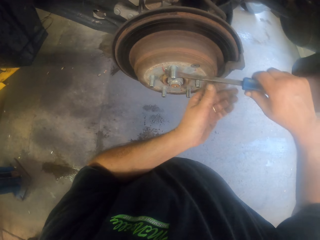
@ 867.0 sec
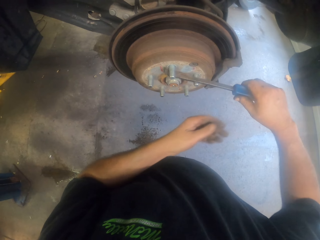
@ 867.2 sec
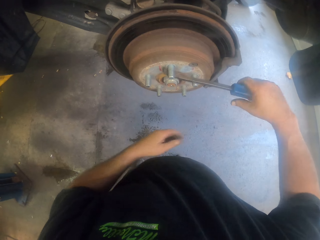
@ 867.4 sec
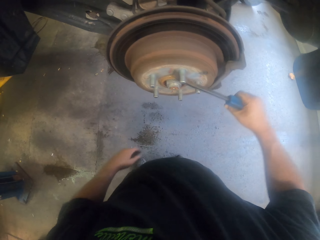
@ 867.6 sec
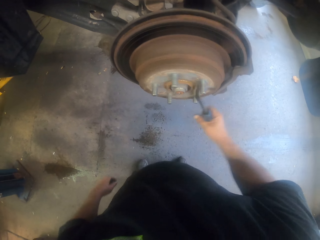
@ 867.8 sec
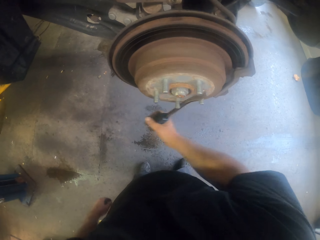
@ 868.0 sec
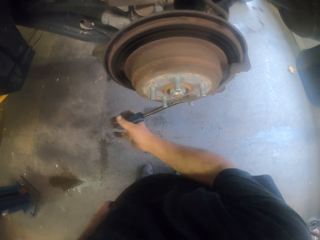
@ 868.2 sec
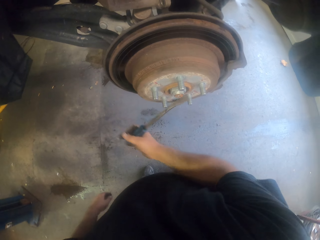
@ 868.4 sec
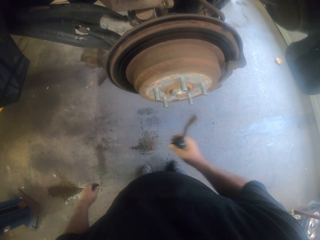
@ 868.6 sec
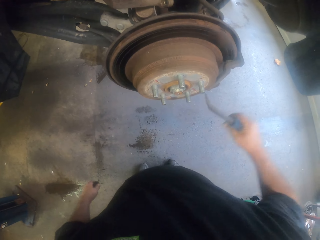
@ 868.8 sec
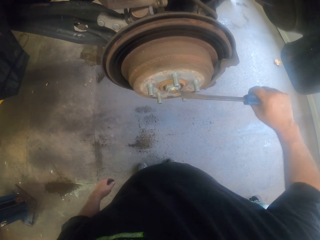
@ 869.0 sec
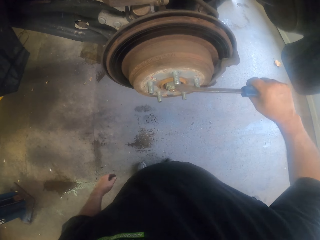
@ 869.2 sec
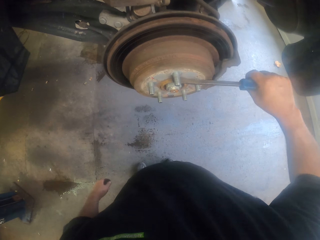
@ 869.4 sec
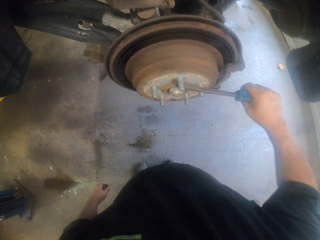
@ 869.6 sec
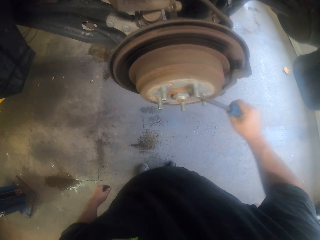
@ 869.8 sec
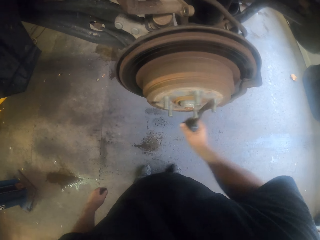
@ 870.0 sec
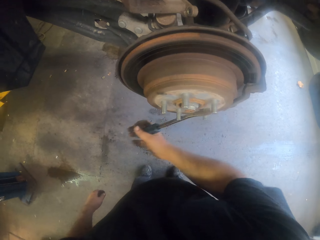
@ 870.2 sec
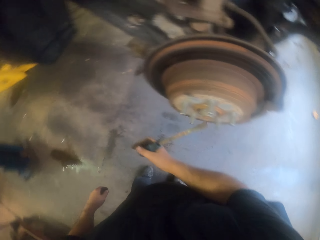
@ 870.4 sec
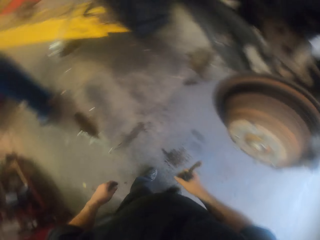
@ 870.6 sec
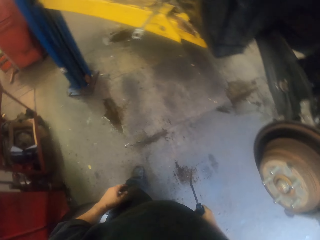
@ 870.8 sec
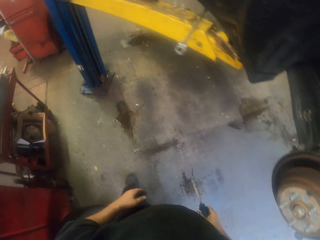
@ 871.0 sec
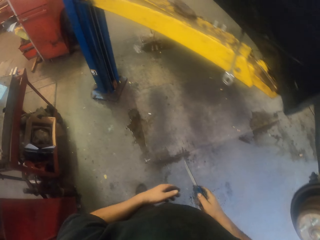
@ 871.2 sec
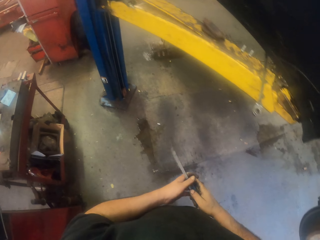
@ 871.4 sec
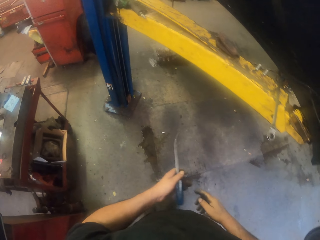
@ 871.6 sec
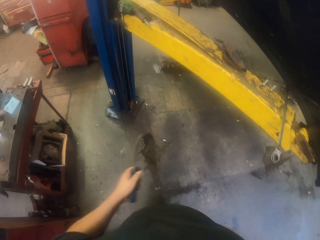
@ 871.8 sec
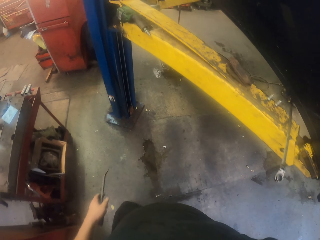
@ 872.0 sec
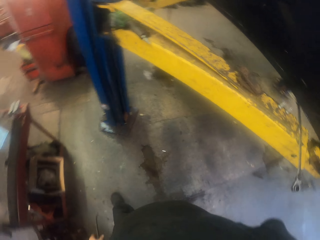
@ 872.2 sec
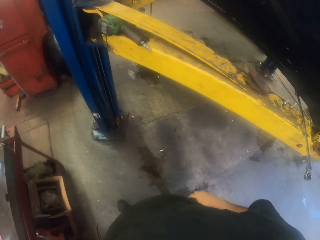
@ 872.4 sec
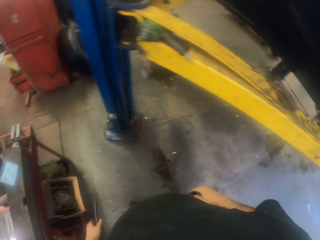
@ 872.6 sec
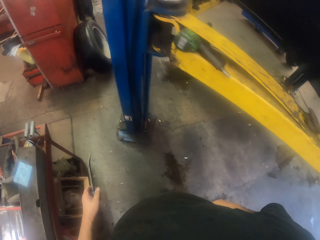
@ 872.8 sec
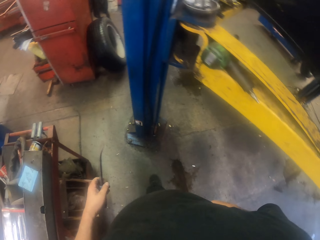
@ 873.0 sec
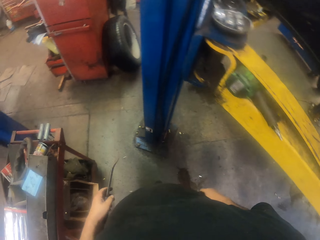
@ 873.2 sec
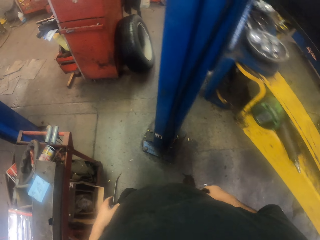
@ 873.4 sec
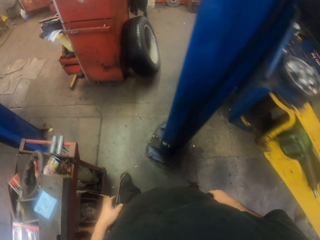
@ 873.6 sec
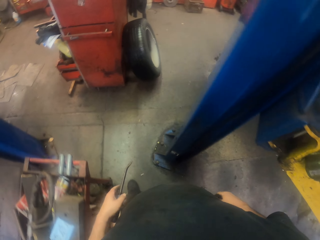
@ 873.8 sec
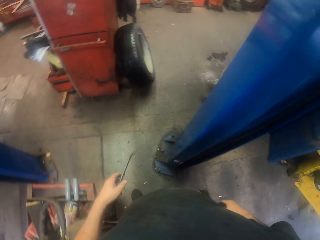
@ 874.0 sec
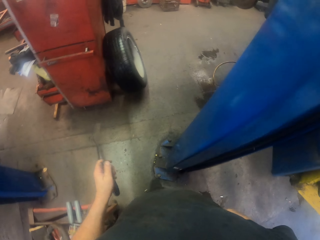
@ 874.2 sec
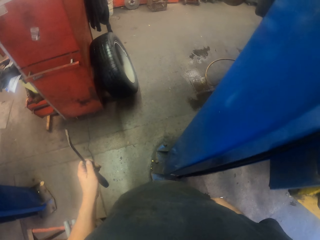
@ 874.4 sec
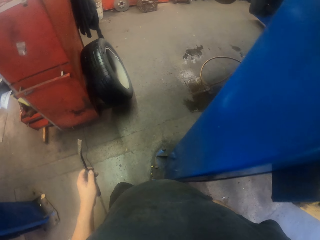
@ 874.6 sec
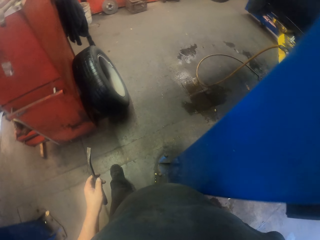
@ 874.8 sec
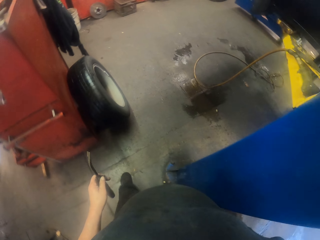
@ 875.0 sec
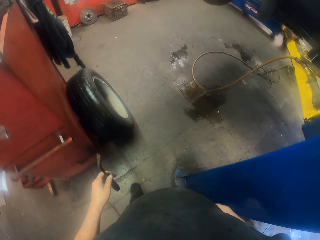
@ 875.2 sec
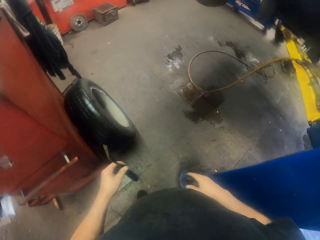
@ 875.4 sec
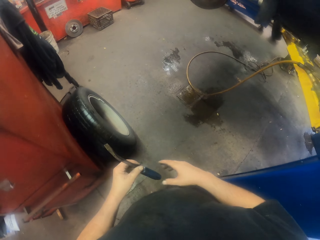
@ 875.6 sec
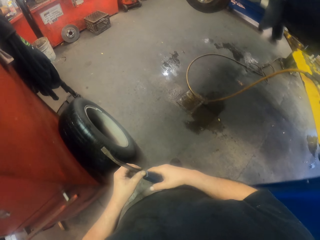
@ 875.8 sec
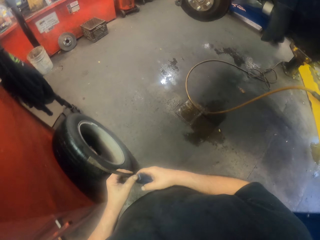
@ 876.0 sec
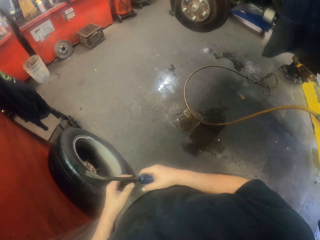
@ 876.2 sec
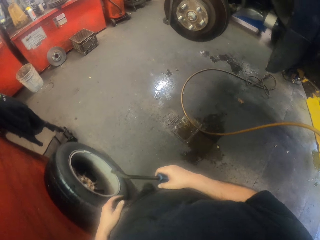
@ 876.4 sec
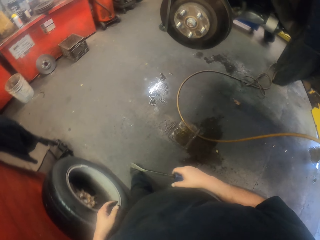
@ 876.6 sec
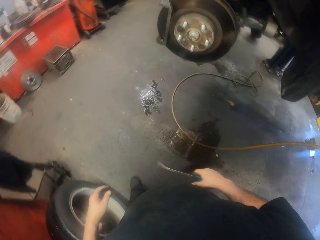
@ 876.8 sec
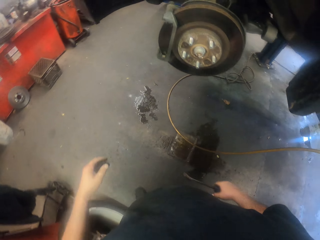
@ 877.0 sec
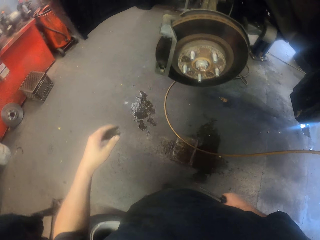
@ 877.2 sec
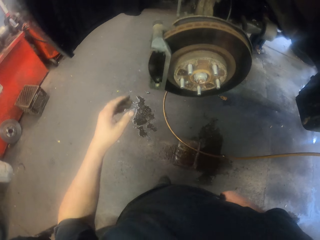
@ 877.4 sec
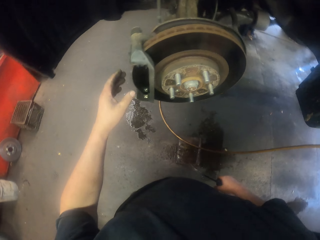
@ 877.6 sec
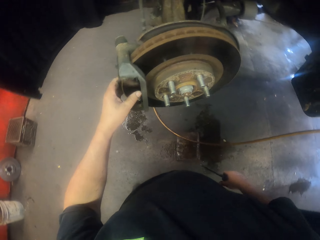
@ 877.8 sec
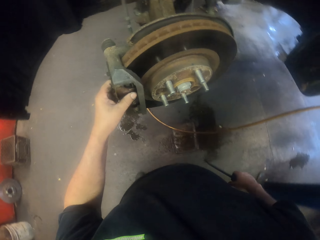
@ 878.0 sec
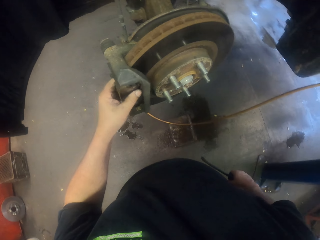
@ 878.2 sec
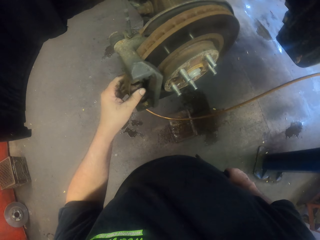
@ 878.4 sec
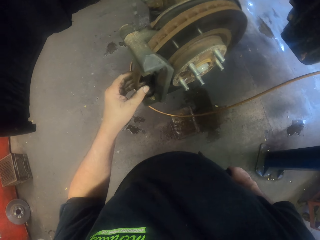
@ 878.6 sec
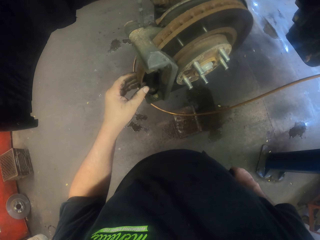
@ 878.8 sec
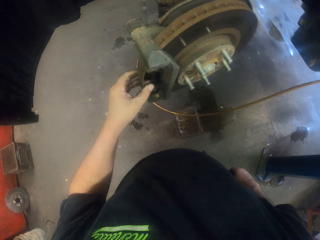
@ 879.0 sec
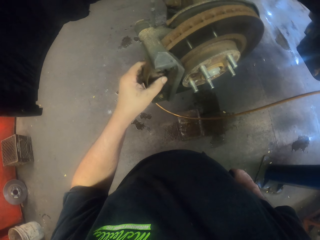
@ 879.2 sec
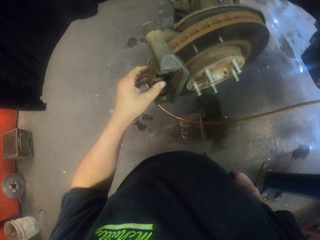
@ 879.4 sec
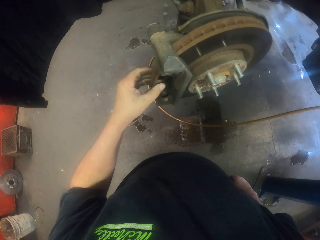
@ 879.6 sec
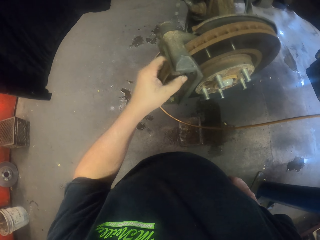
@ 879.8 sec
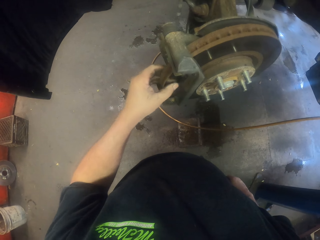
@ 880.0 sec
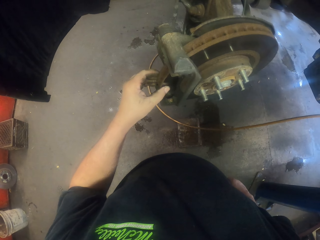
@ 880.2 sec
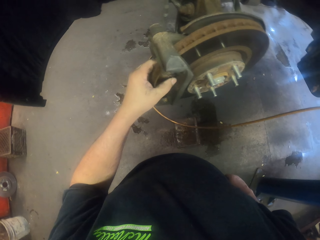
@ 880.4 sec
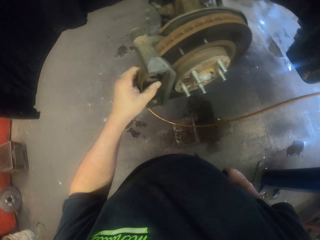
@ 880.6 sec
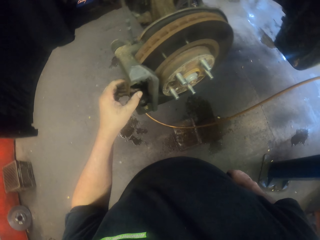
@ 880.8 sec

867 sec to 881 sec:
The camera wearer passes the pry bar tool to the right hand. They rotate the wheel disc with the pry bar tool. They turn to the side and walk around. They pass the pry bar tool to the right hand. They touch the wheel disc. They hold a metal wheel.

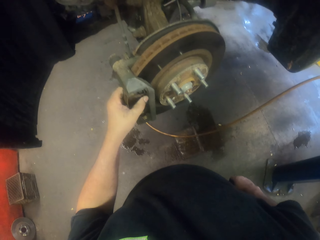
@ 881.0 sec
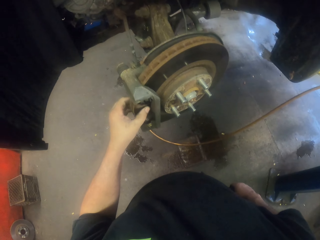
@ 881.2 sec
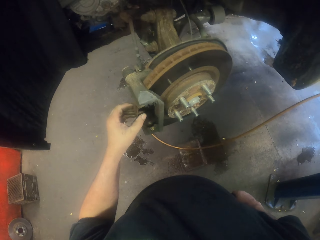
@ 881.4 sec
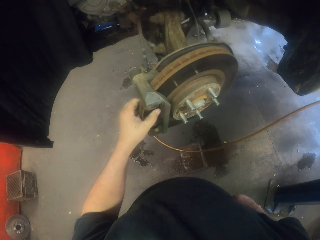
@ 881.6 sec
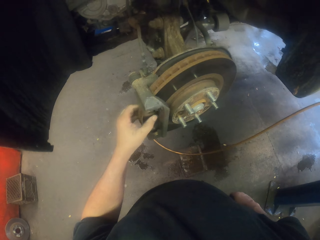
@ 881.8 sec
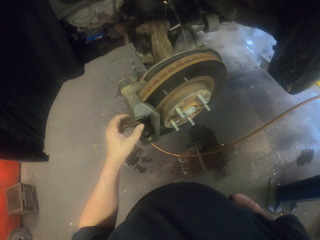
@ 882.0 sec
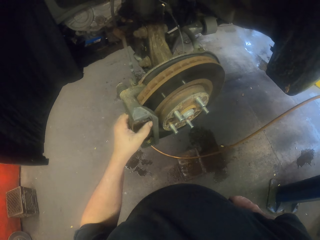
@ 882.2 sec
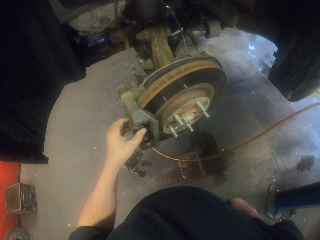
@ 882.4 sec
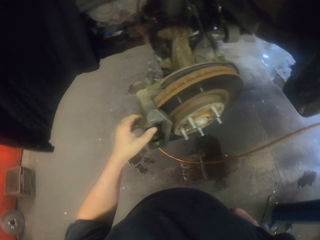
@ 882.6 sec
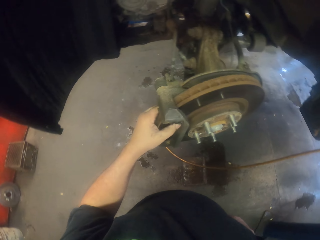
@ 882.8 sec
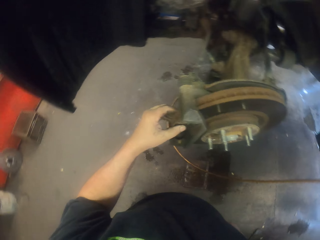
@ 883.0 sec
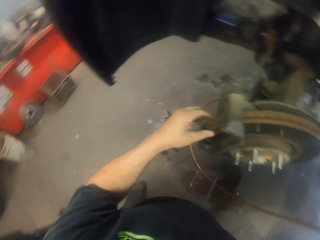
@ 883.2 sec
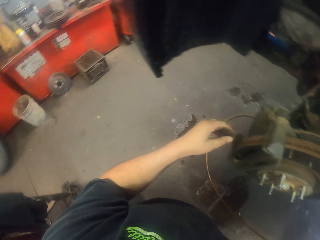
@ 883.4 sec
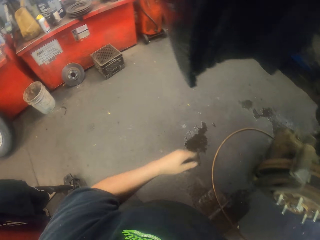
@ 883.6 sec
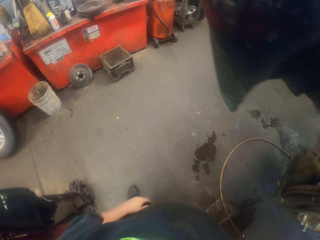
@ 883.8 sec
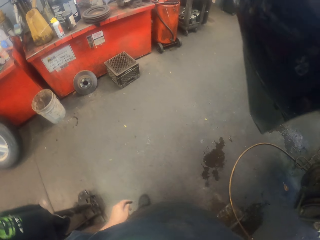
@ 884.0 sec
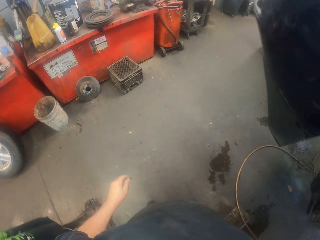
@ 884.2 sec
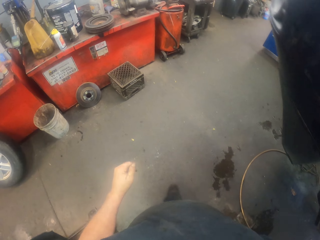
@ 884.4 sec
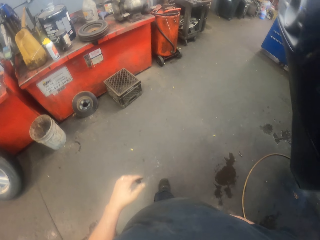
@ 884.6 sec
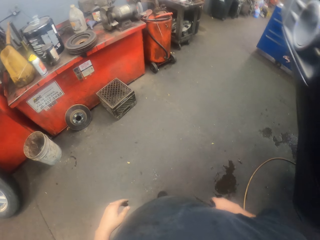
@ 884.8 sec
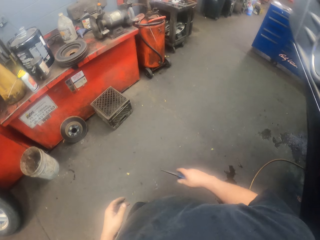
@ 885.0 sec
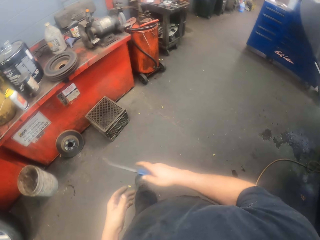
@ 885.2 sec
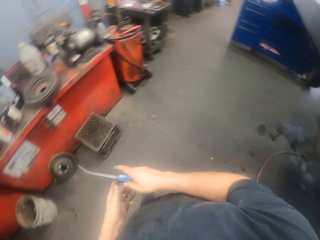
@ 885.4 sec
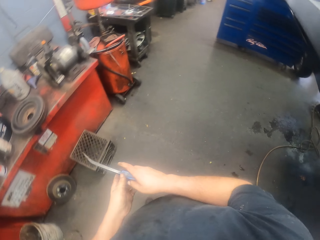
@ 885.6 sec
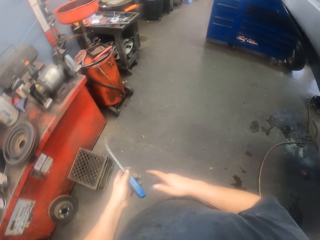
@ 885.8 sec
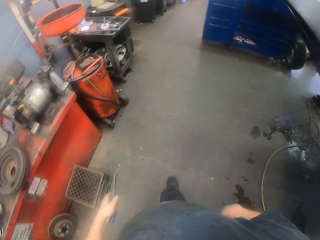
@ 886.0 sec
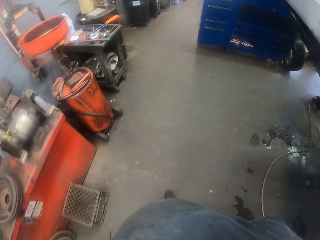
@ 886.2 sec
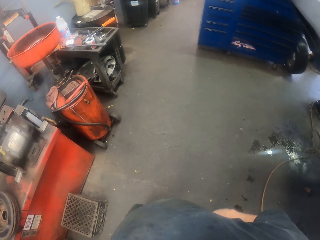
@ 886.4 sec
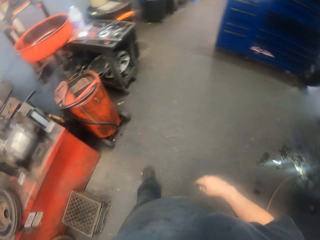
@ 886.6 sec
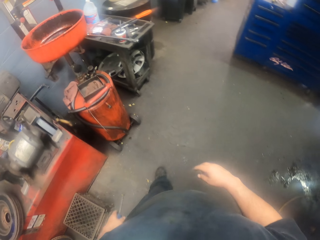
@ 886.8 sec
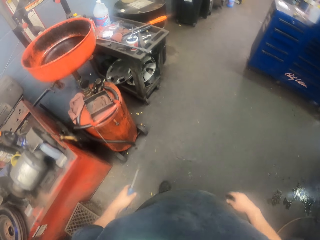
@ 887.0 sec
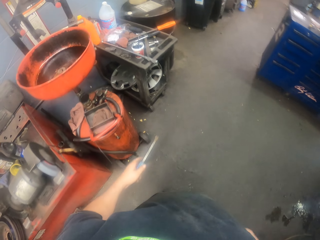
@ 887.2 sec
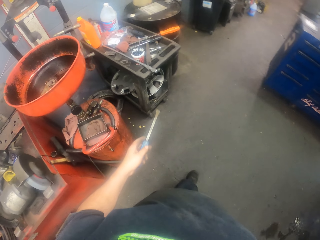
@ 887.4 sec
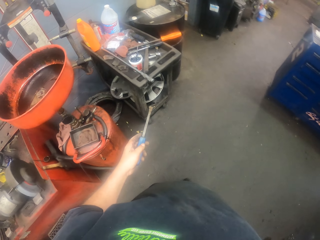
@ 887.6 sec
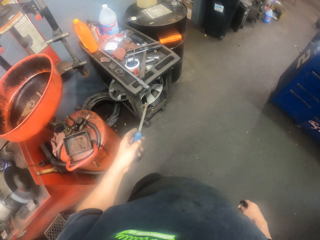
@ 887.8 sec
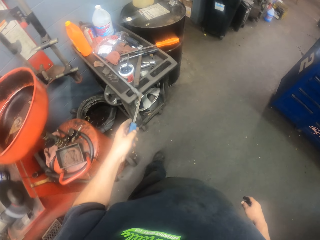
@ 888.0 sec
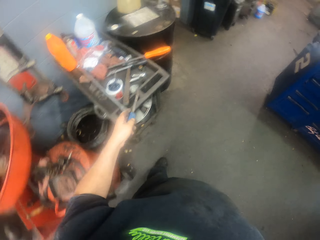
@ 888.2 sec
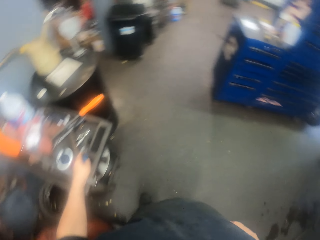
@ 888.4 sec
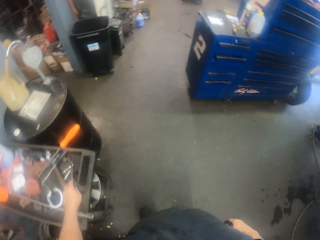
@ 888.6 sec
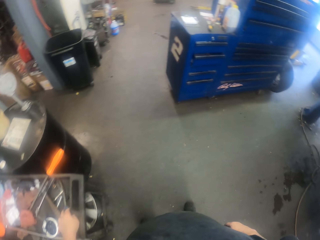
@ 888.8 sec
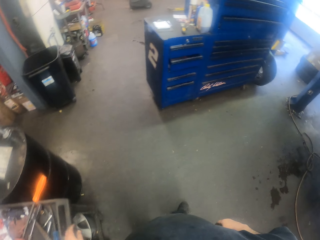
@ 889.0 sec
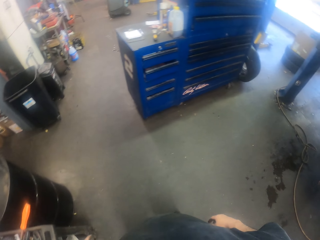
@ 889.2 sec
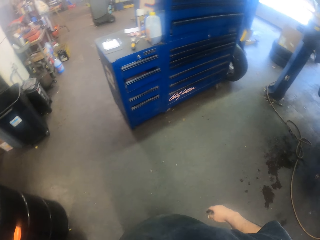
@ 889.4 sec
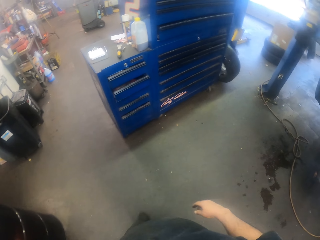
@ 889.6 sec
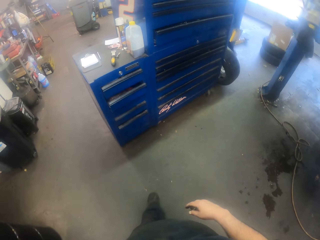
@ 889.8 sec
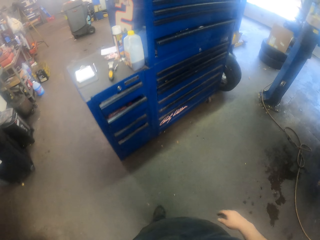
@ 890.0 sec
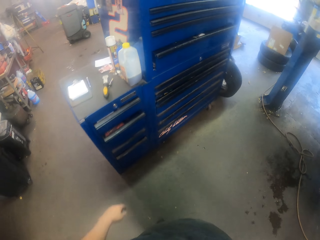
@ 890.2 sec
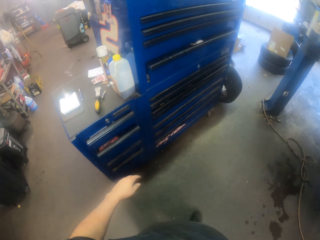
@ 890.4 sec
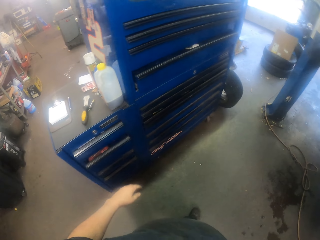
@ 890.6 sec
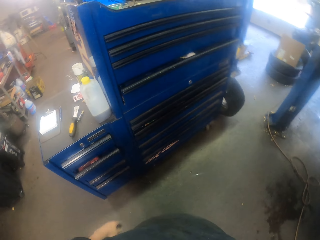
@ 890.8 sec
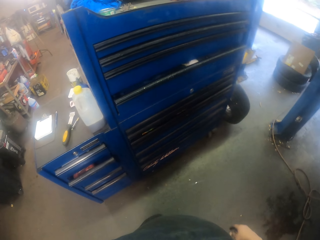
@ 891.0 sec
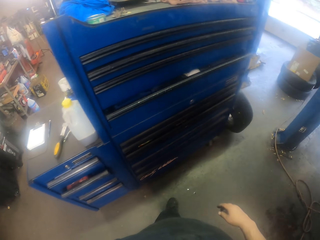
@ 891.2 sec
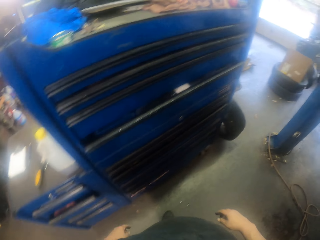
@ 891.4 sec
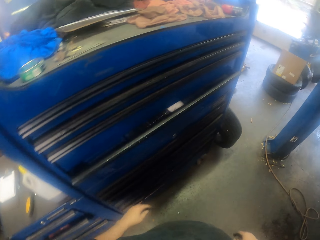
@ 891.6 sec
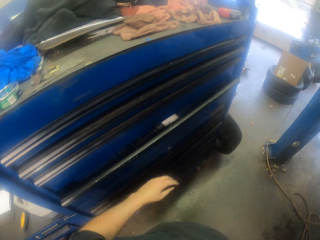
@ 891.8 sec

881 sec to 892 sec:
The camera wearer turns around. They hold a metal wheel. They turn around. They walk around. They pass the pry bar tool to the left hand. They put the pry bar tool on a metal structure. They walk around.
